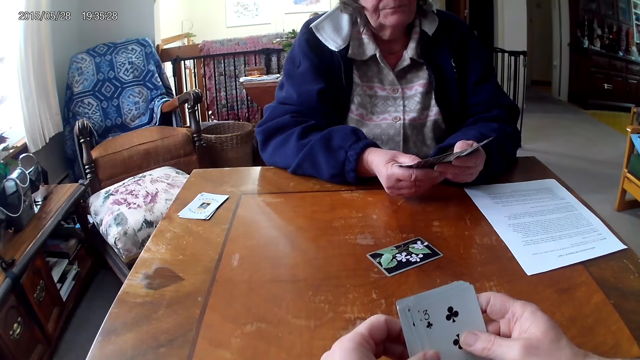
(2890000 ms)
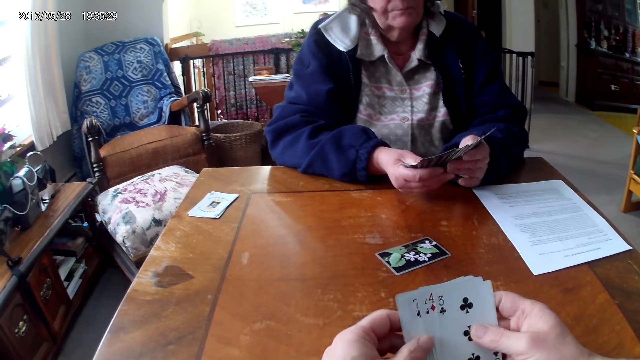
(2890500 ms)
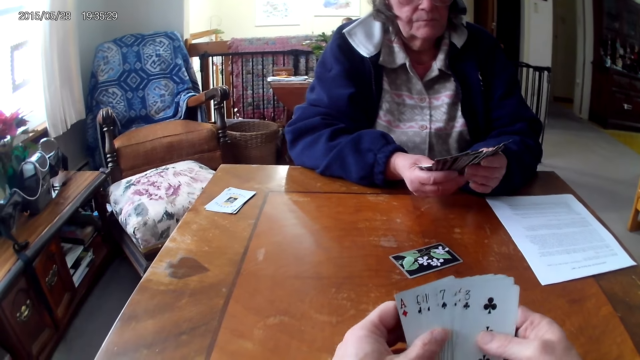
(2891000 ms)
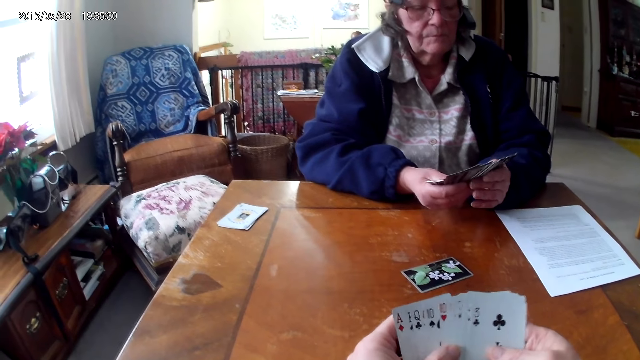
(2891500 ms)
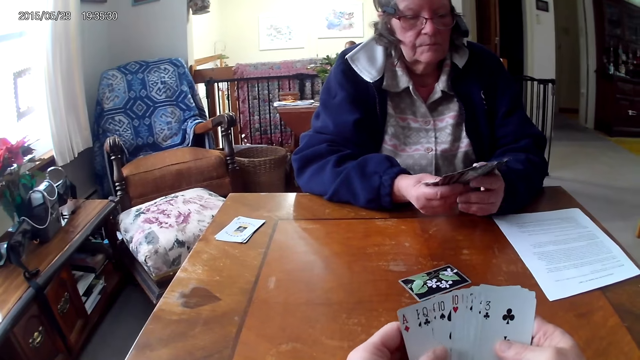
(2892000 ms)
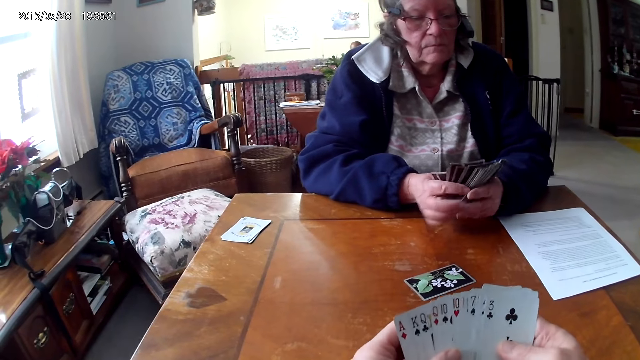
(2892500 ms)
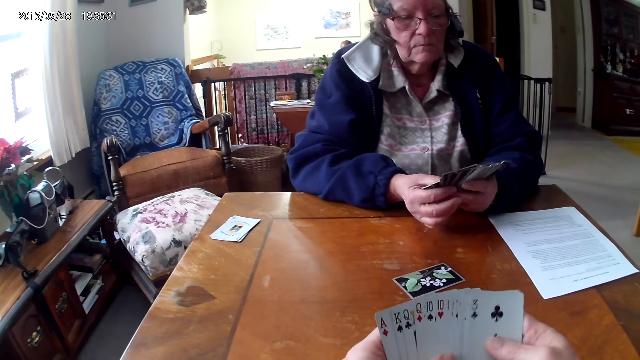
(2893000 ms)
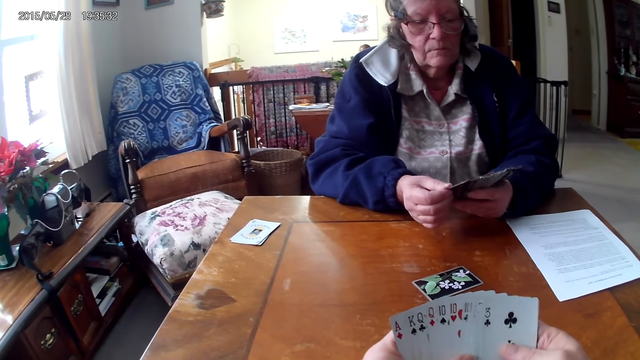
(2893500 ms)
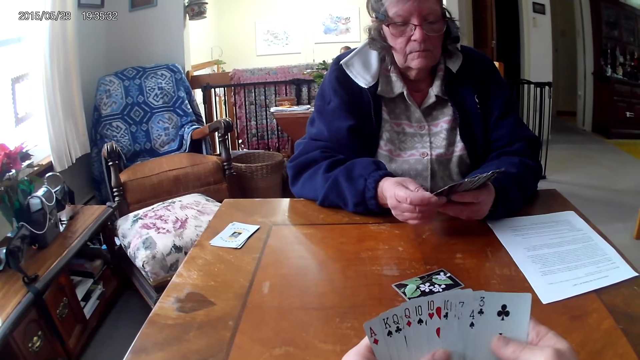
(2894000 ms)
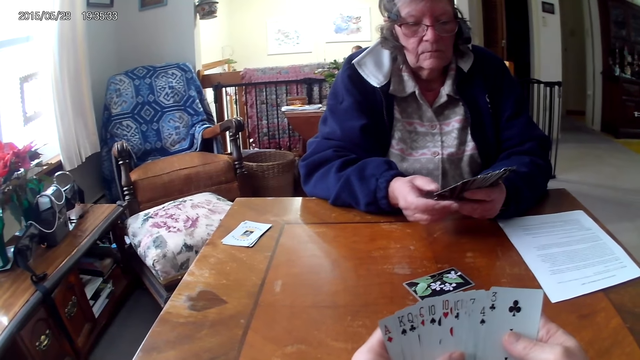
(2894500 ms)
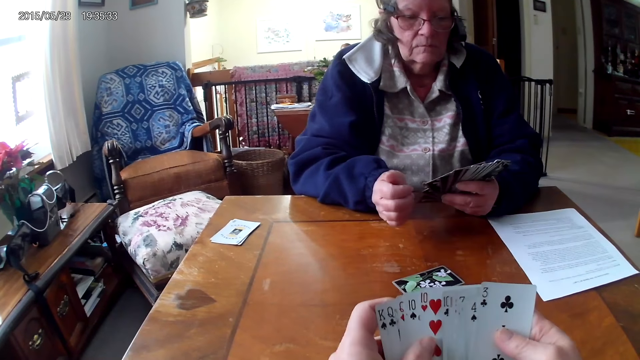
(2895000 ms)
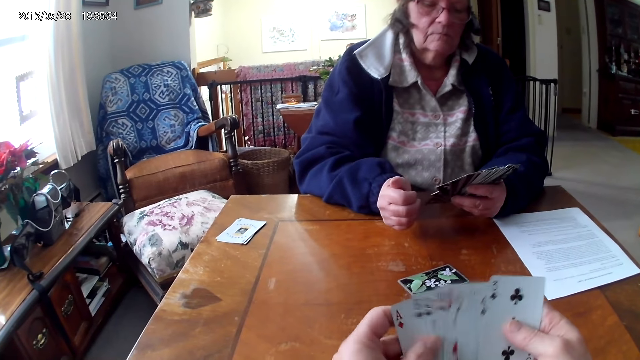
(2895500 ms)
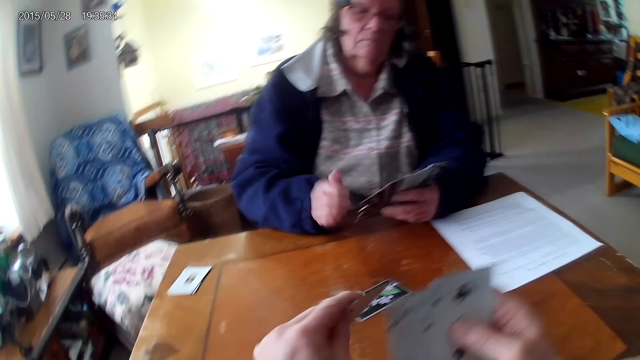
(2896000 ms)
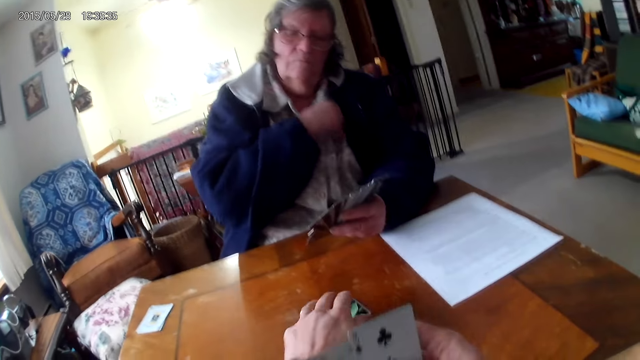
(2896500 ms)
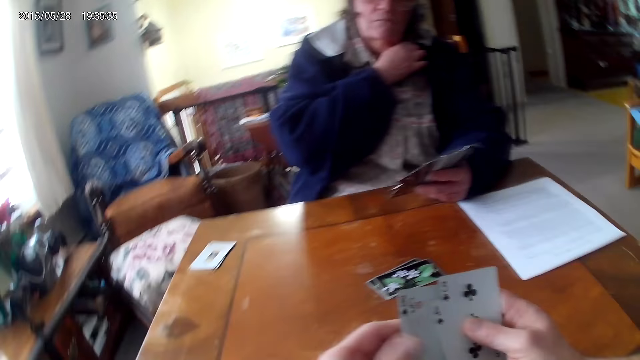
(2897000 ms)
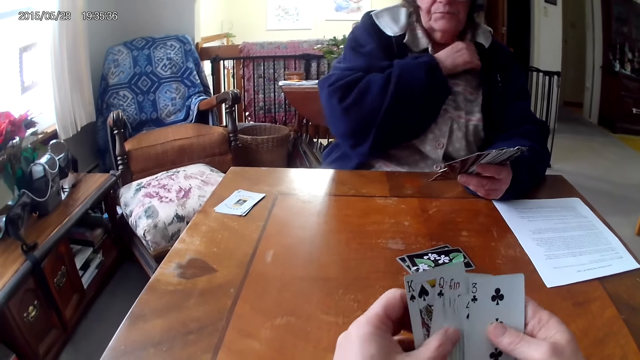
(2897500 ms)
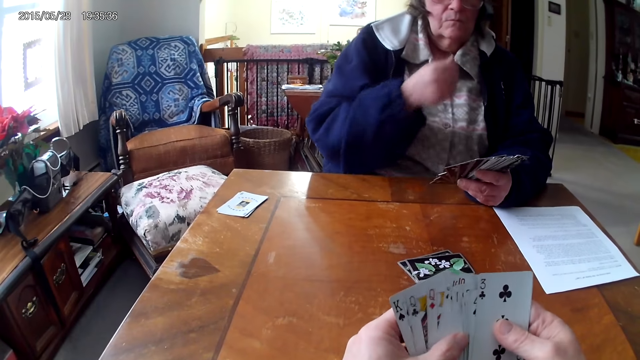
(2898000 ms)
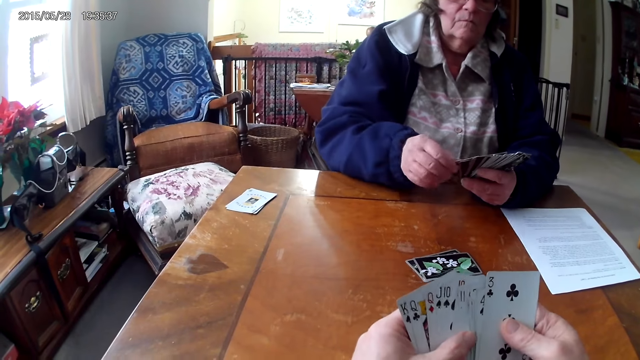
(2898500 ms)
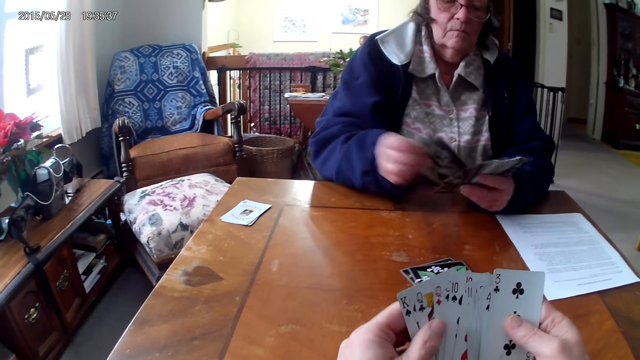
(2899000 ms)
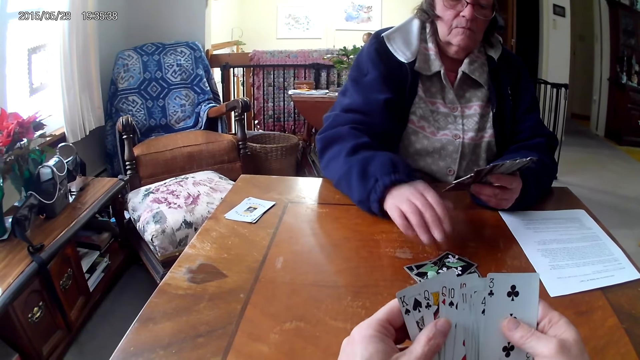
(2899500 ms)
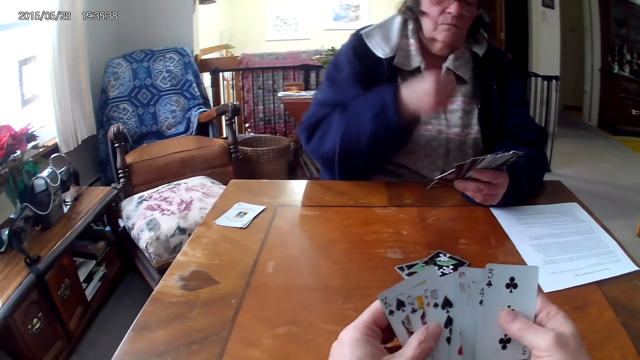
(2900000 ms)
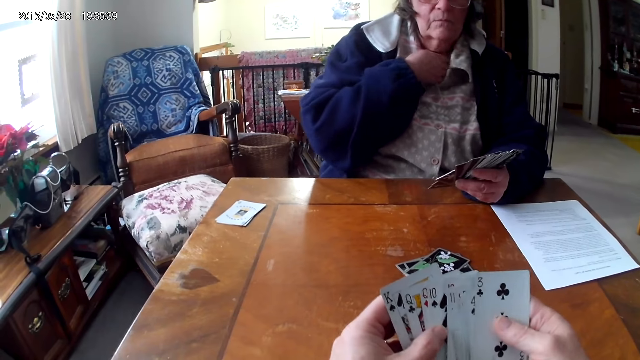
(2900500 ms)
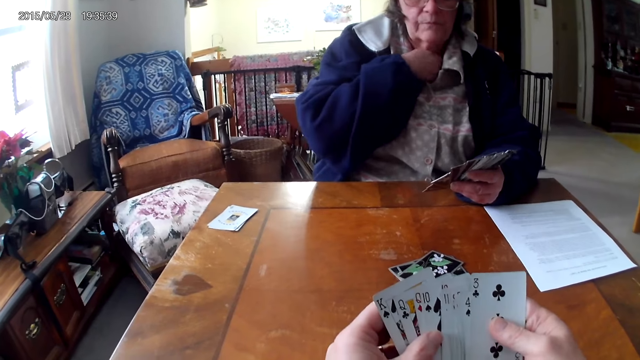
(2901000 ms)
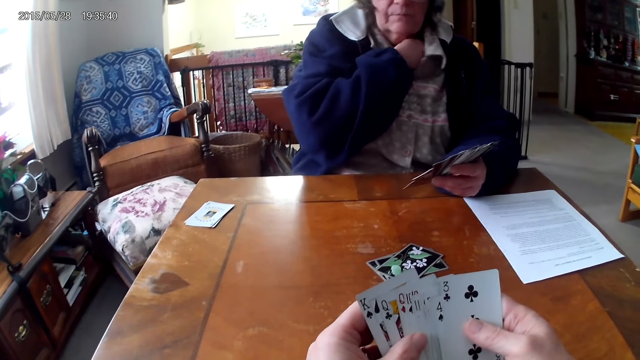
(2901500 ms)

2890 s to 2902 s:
The camera wearer puts the cards on the table. A woman puts the card on the table.

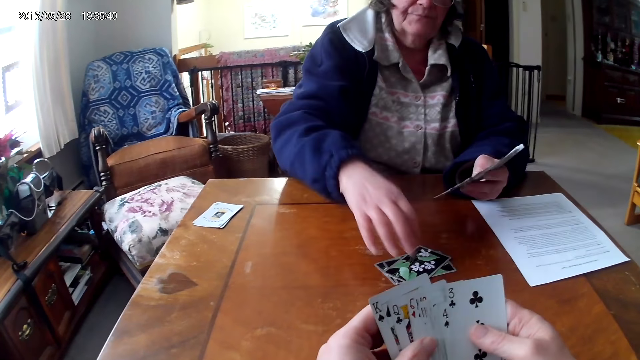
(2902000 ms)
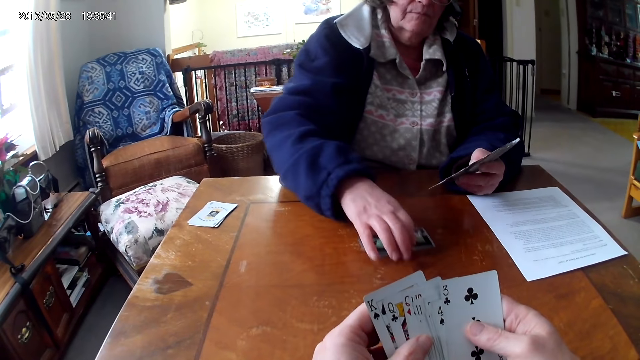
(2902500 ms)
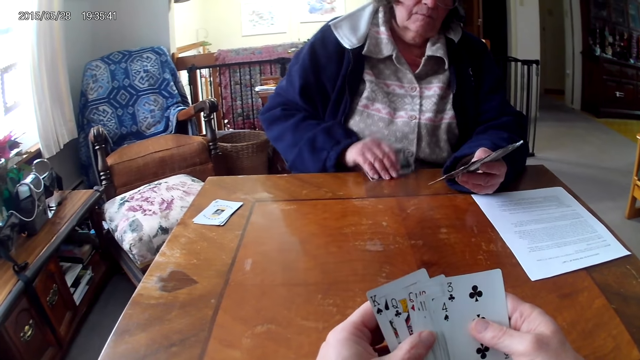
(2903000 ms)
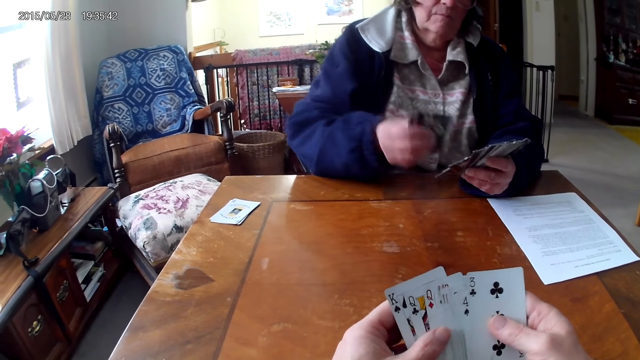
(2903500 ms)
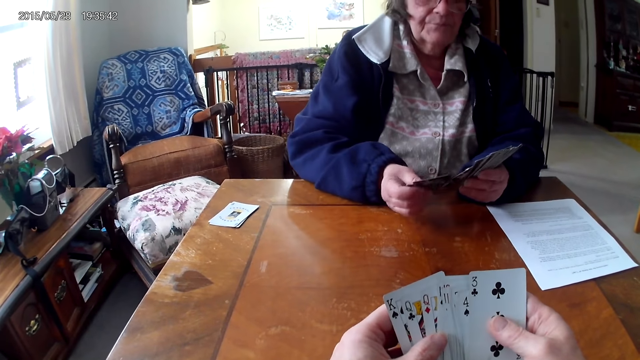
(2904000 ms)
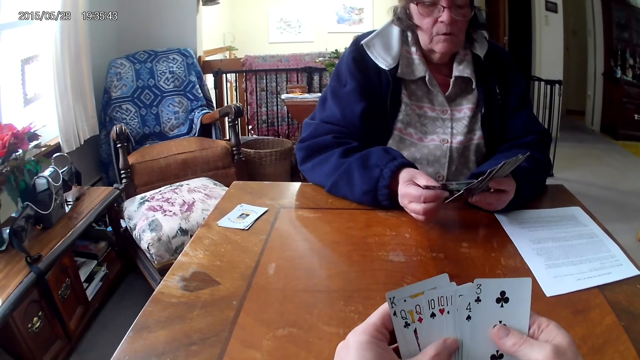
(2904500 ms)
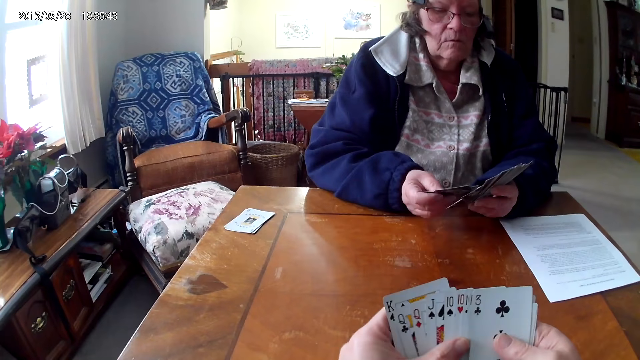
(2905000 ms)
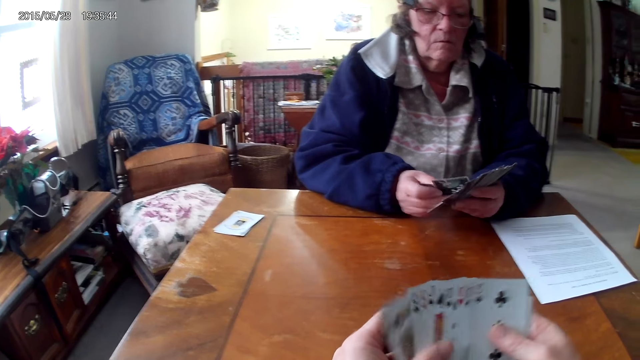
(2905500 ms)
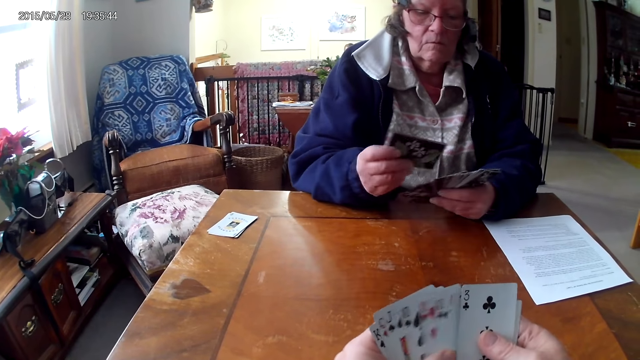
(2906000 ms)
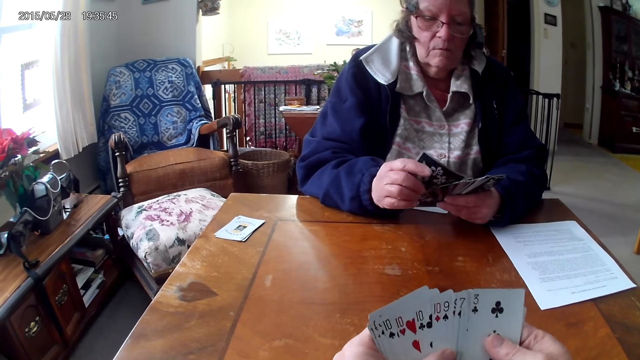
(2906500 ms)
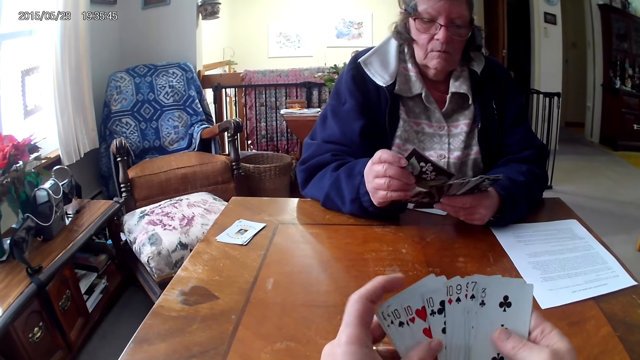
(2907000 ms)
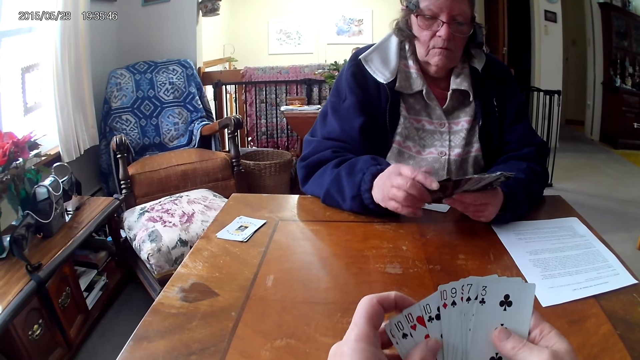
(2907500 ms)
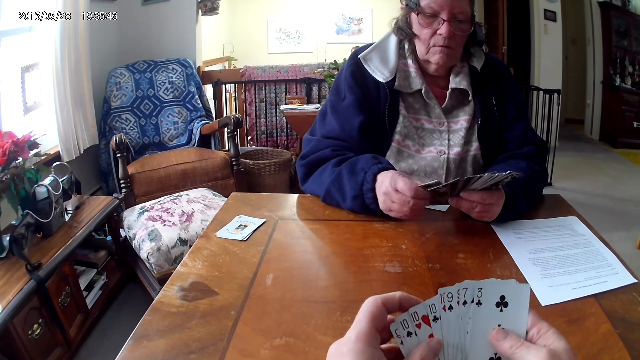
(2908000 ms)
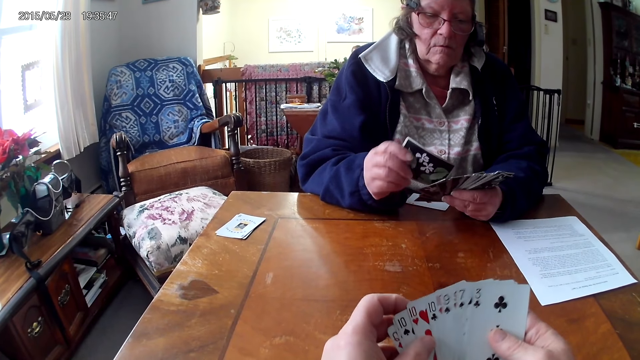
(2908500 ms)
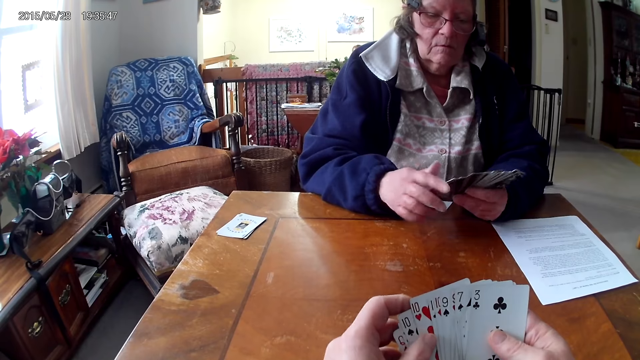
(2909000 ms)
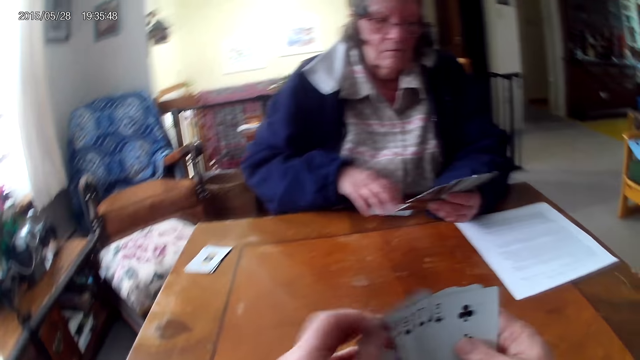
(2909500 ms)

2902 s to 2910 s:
A woman takes the cards from the table and arranges the cards.
